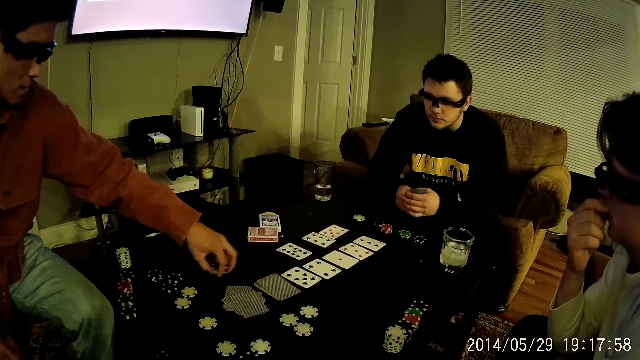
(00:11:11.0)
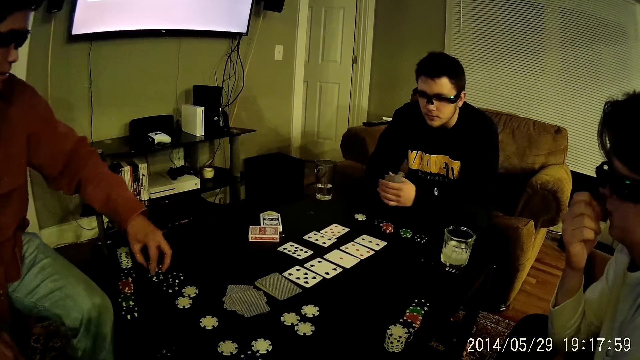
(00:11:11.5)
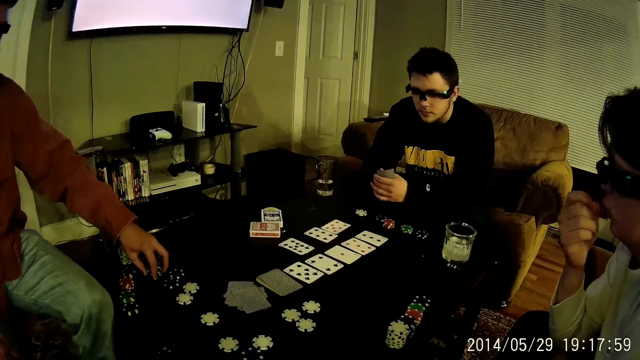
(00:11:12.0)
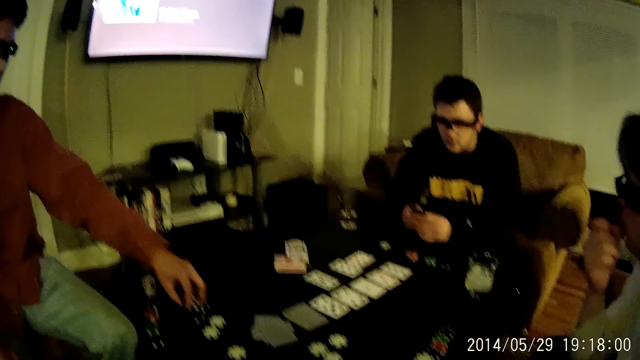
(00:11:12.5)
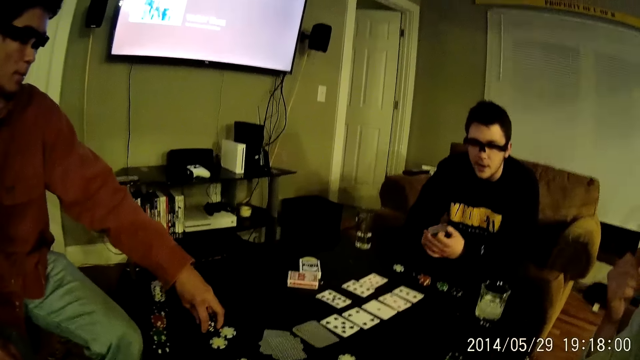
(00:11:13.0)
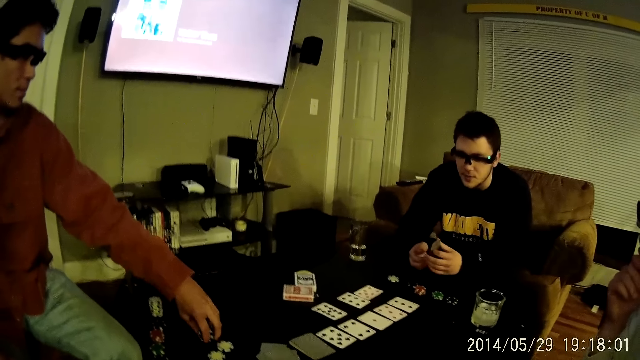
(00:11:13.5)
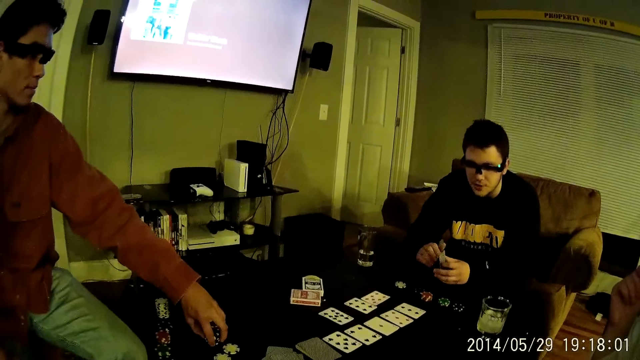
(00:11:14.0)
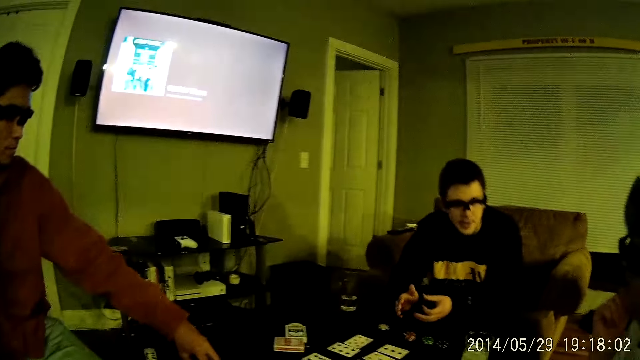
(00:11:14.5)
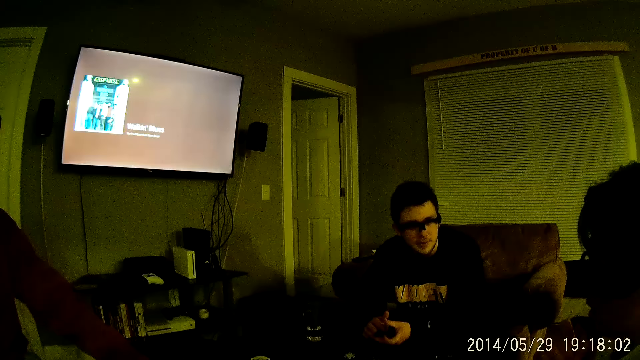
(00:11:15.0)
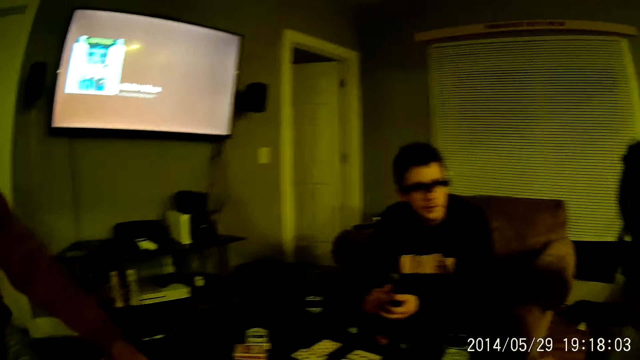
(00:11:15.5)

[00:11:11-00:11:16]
A man moves the casino chips in his left hand on the table. He picks the casino chip on the table with his left hand.

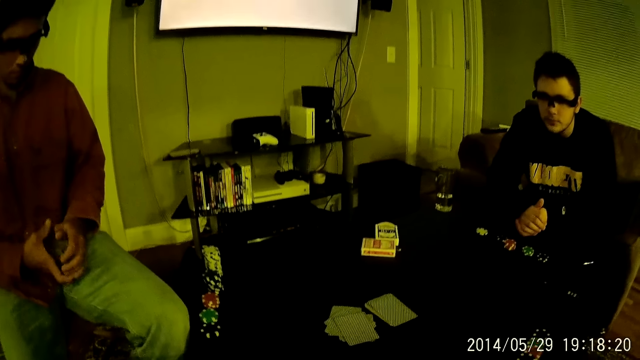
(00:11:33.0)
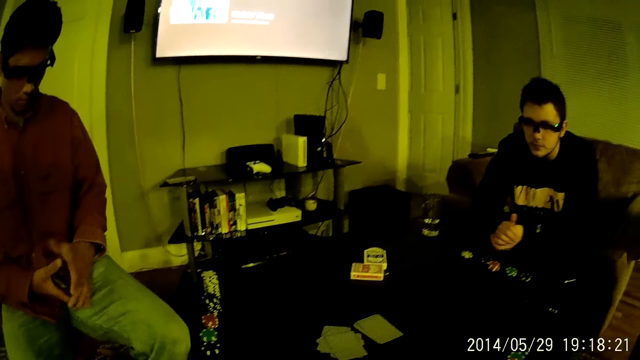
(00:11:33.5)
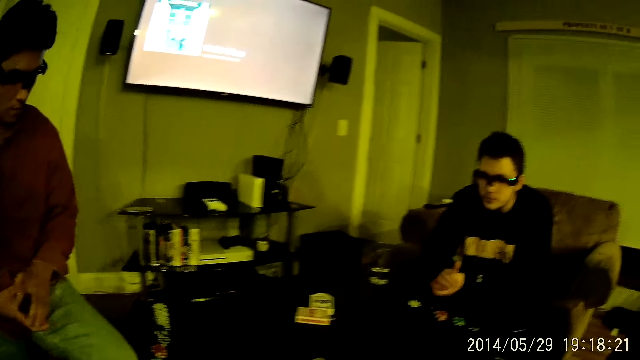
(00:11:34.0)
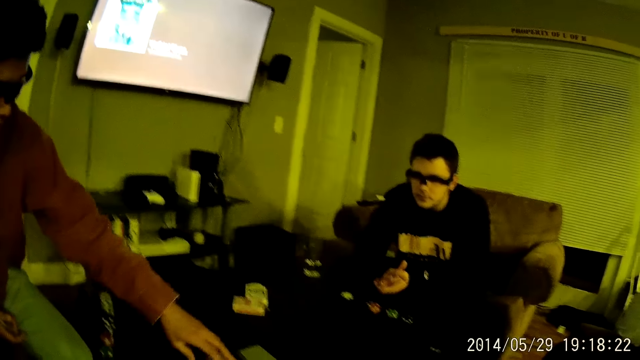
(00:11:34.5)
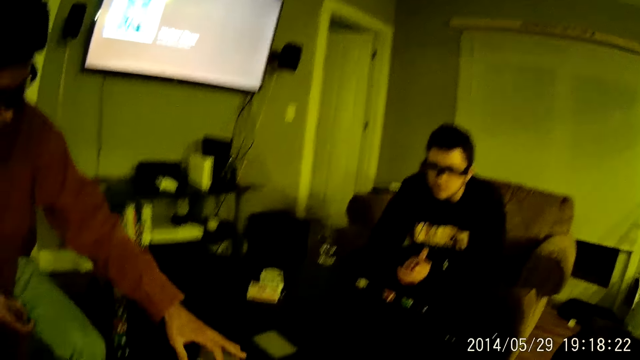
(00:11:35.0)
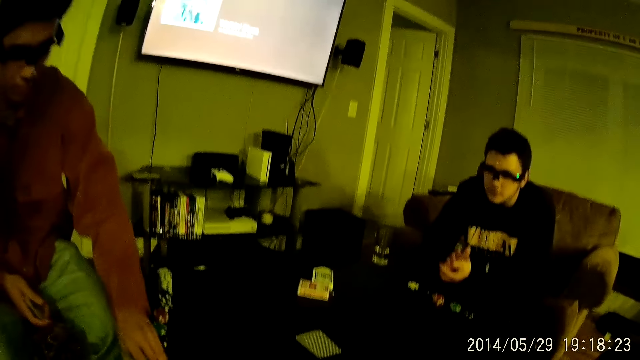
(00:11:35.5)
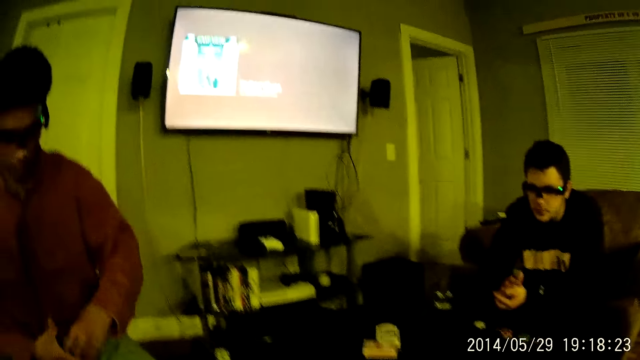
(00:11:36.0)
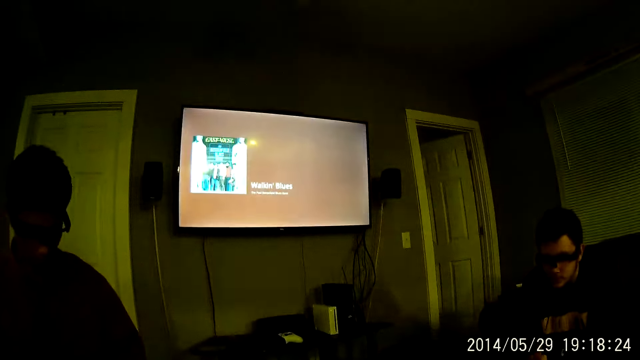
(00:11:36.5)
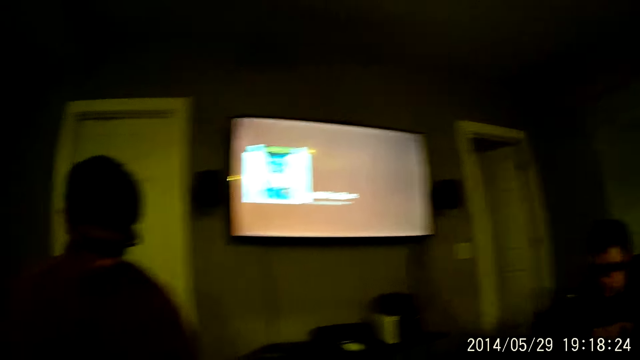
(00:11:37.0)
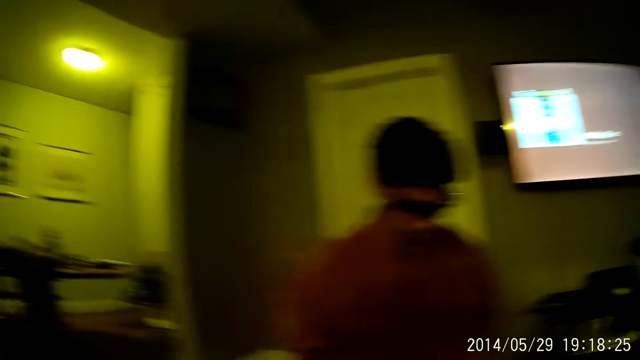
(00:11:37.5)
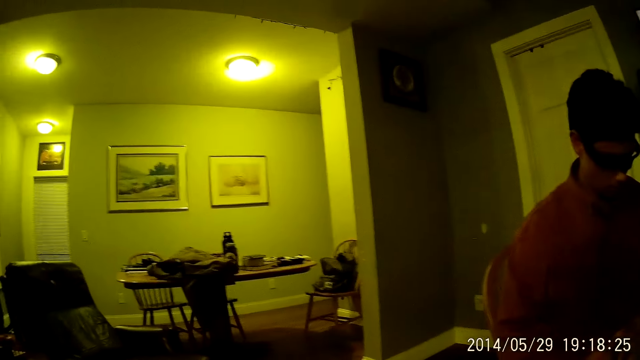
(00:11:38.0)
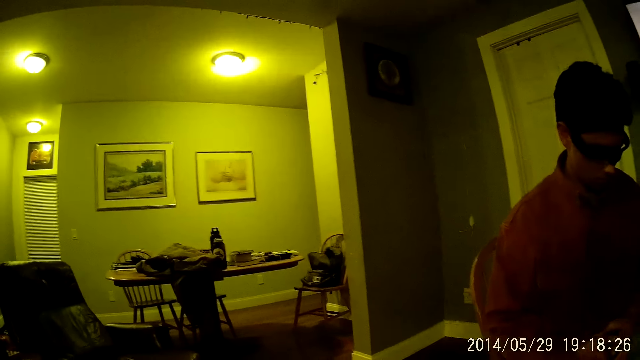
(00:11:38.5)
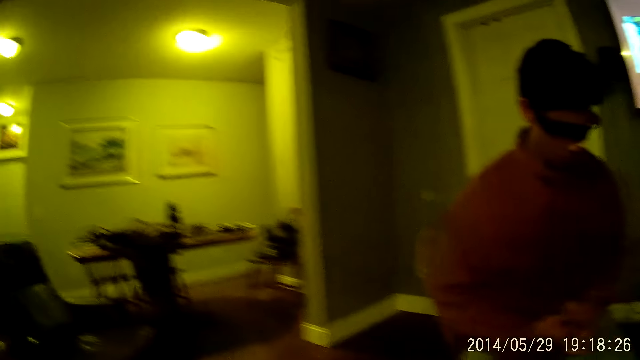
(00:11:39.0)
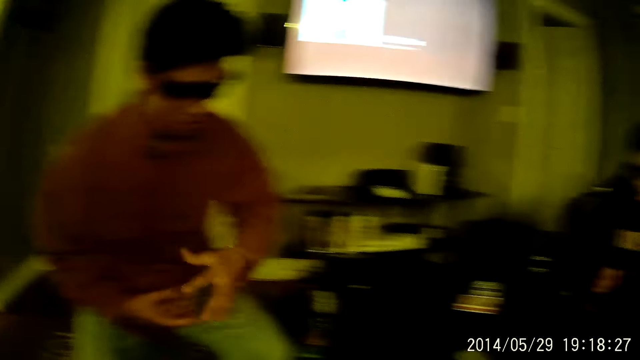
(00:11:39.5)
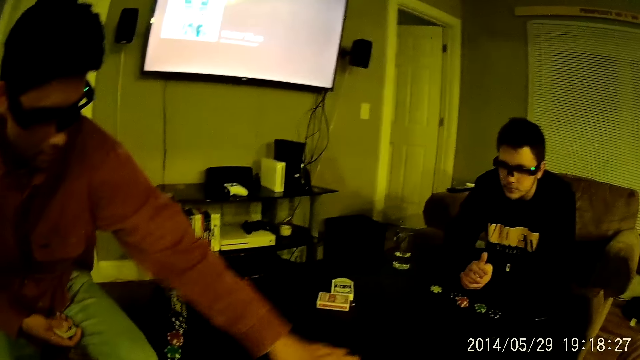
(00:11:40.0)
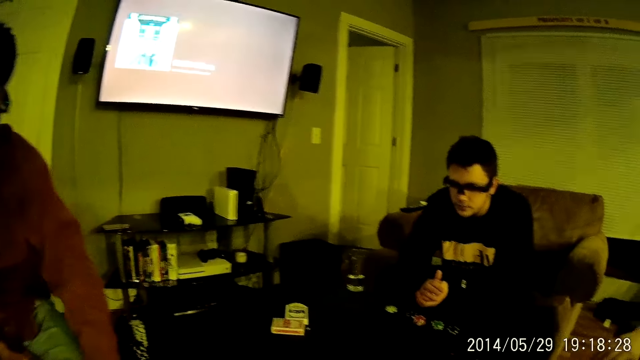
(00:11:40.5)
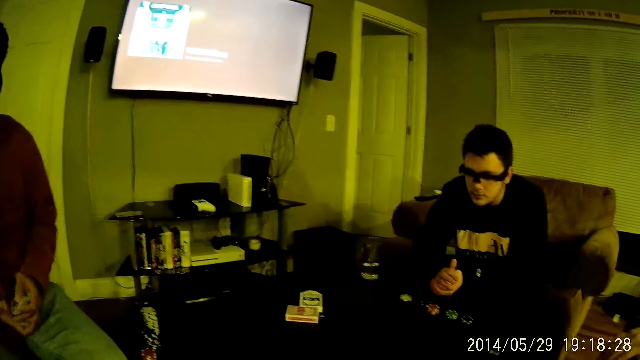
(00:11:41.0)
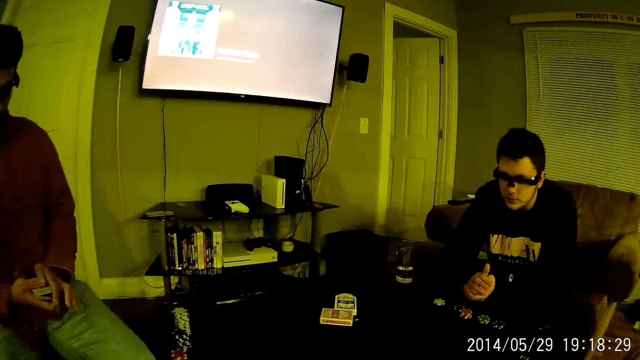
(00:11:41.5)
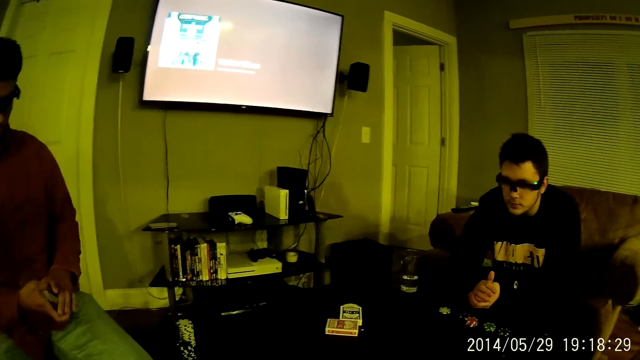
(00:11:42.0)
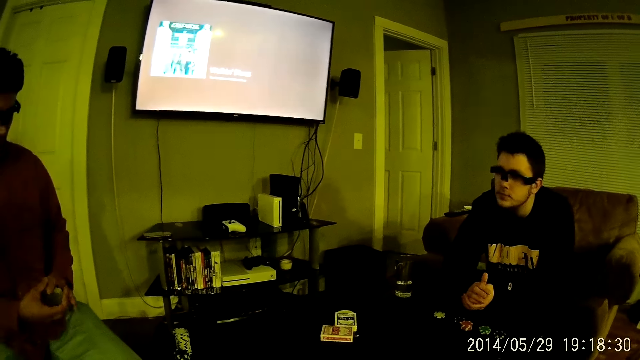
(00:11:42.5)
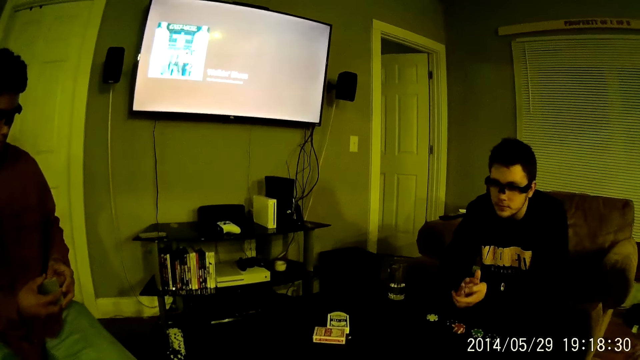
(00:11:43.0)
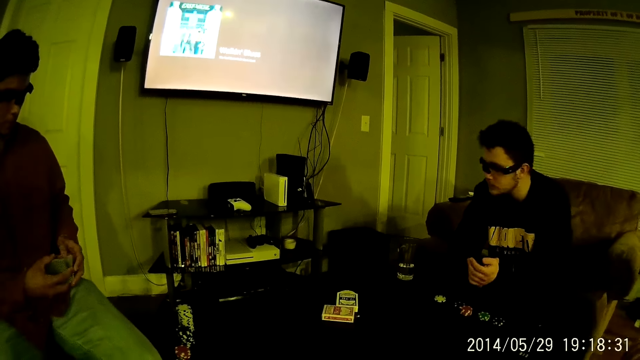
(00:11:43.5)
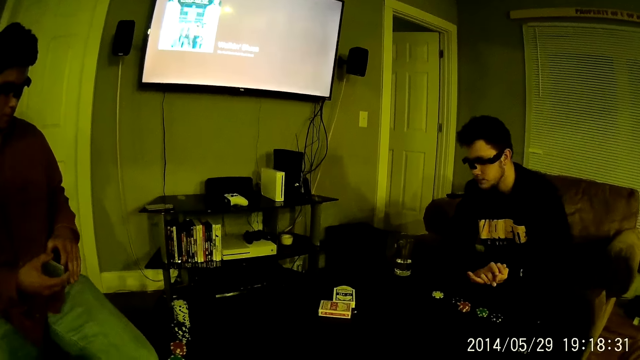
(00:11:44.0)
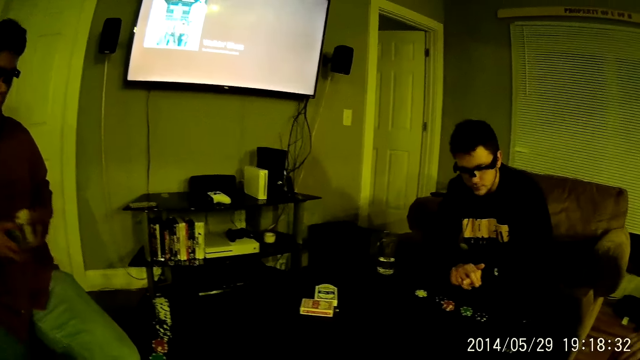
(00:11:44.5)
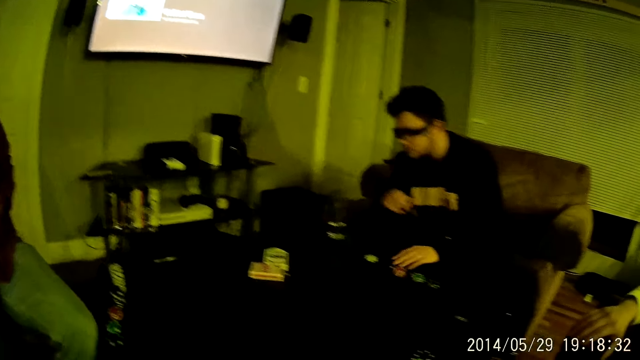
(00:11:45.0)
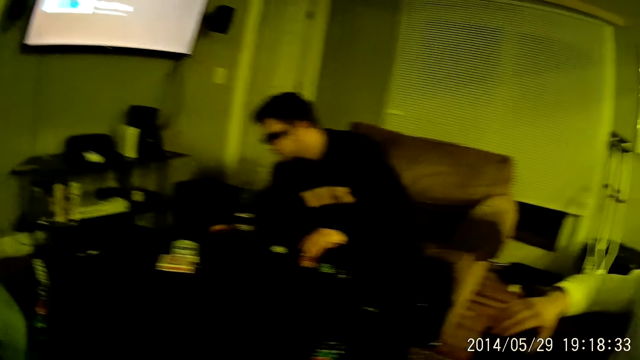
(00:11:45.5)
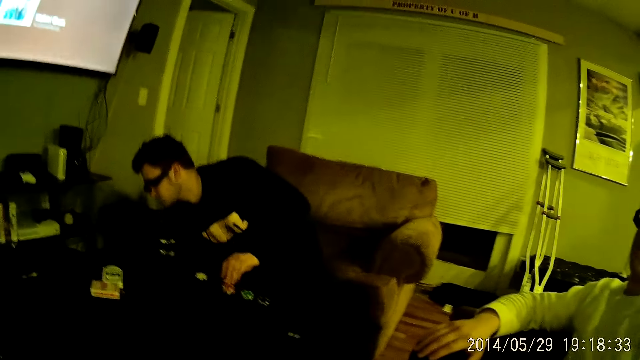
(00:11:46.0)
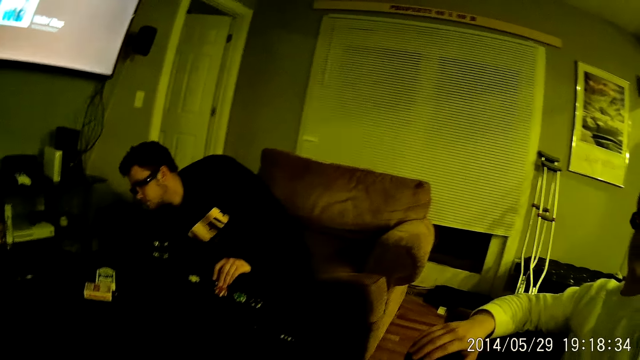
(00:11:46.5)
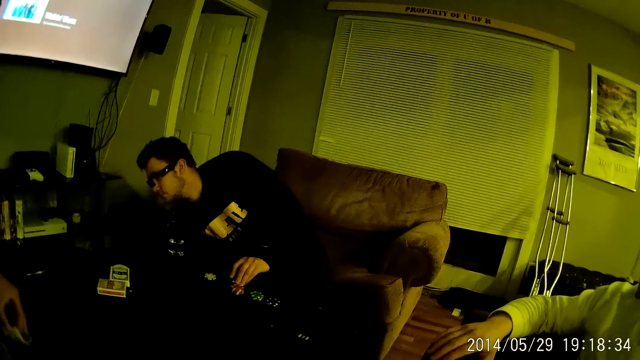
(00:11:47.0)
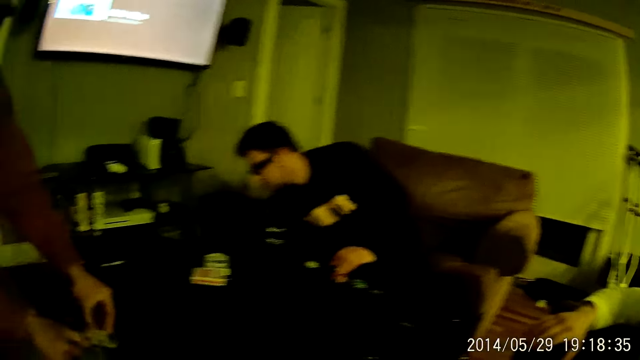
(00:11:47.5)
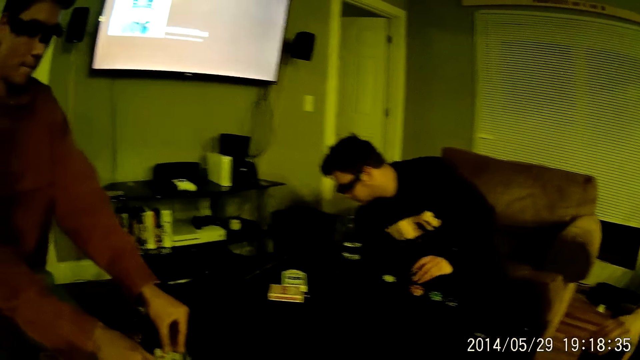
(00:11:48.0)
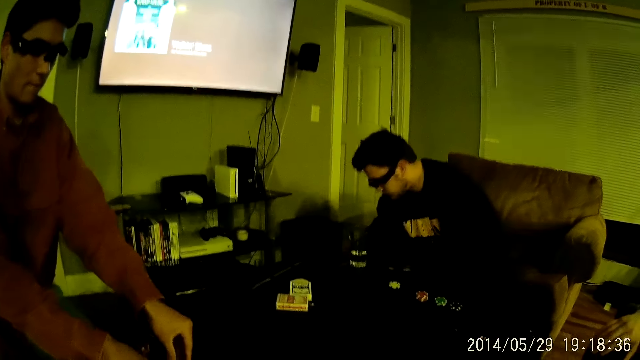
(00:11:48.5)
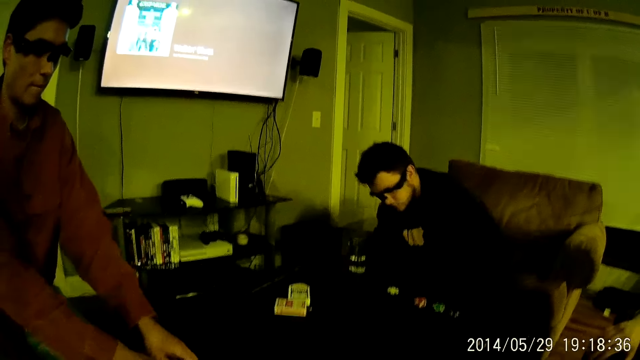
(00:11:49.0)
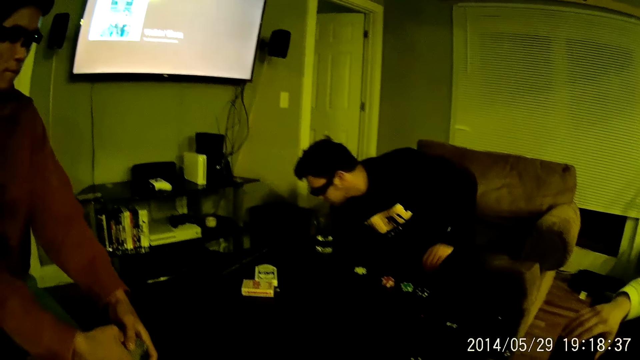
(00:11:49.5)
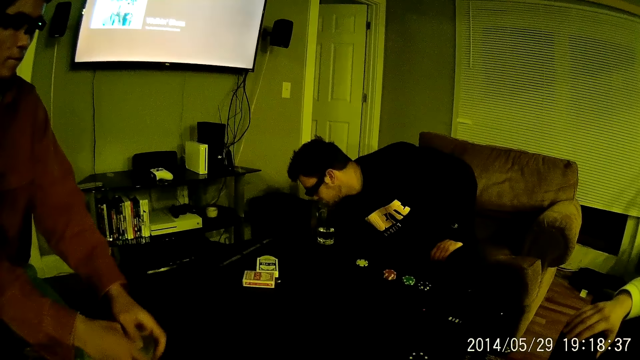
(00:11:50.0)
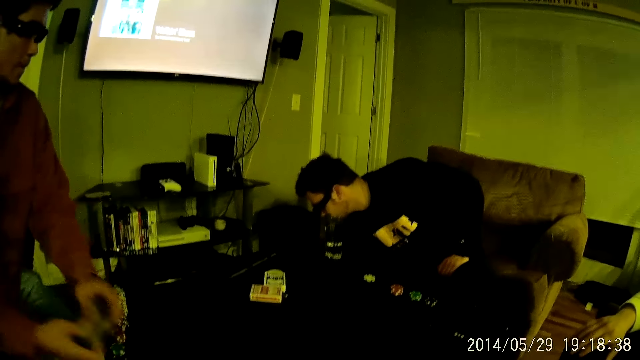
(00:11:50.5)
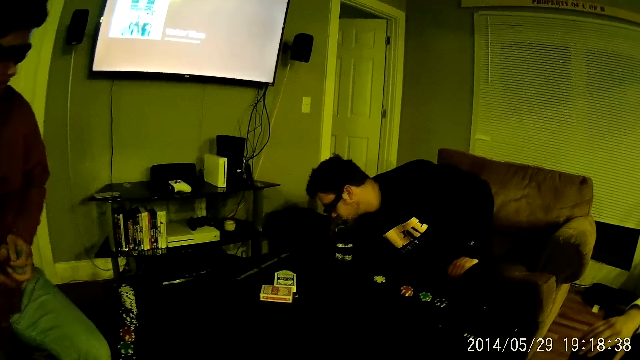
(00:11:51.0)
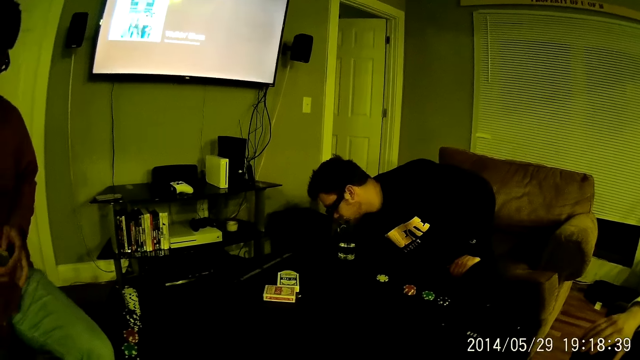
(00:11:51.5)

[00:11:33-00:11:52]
A man picks up the cards from the table. The camera wearer looks at the television. They look around the house. The man collects the cards from the table with his left hand. The man shuffles the cards in his hands. The man moves the cards in his hands. Another man places his left hand on the casino chip. The other man moves his hand under the table. The first man moves the cards on the table. The other man removes his left hand from the casino chip and places his left hand on his lap. The first man hits the cards on the table.
